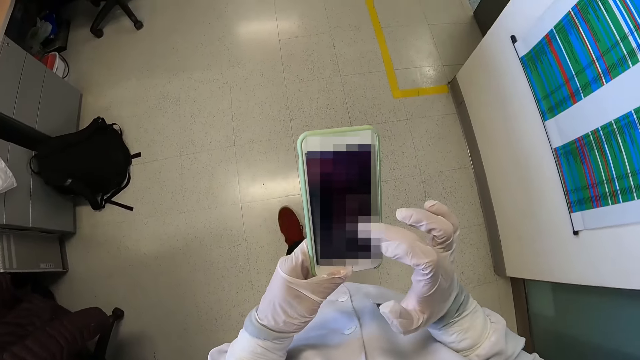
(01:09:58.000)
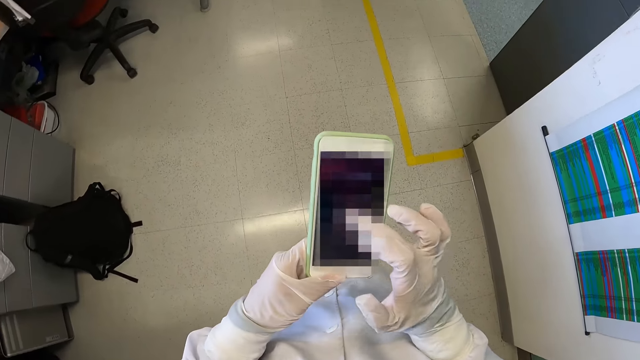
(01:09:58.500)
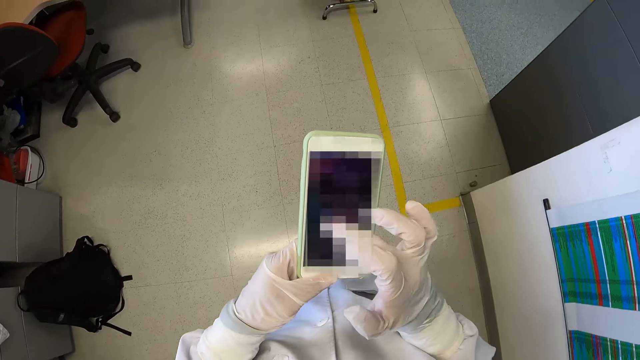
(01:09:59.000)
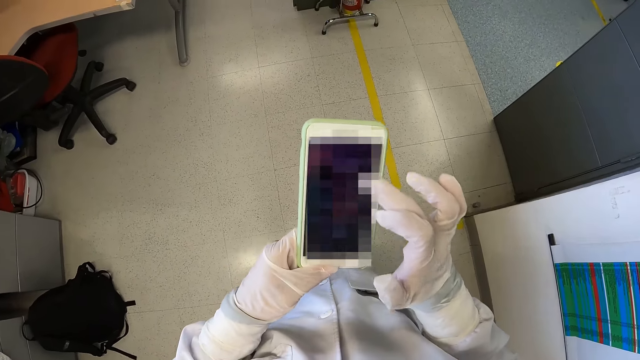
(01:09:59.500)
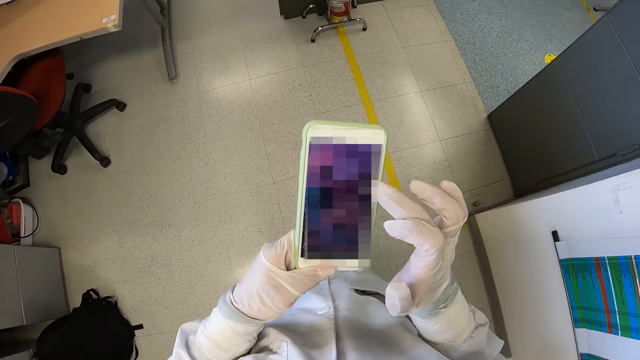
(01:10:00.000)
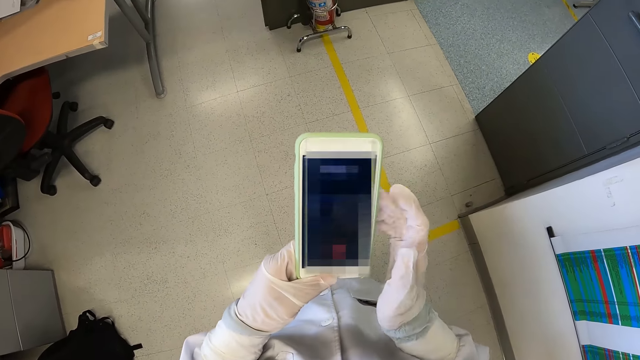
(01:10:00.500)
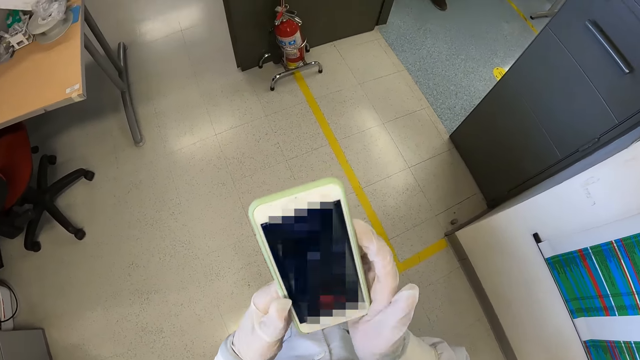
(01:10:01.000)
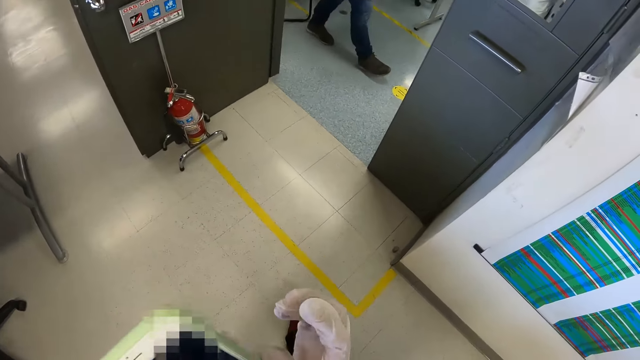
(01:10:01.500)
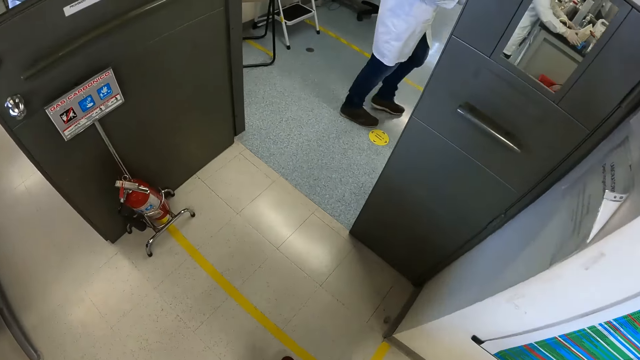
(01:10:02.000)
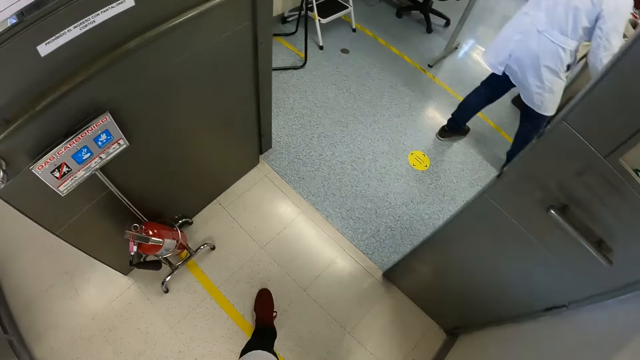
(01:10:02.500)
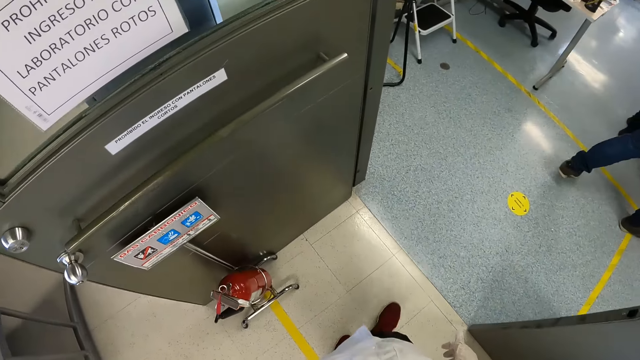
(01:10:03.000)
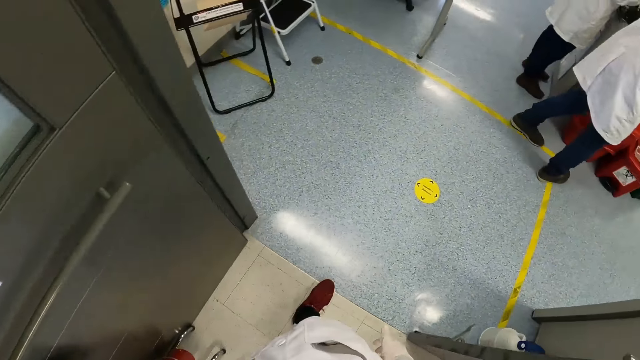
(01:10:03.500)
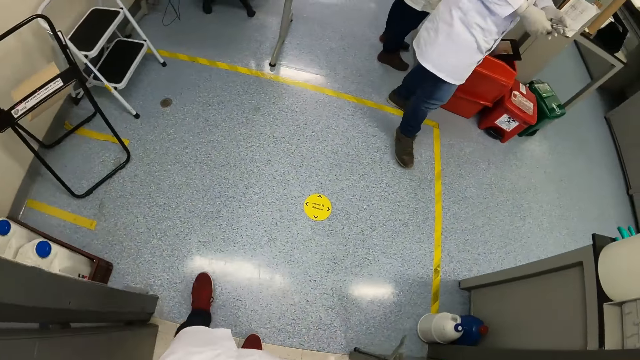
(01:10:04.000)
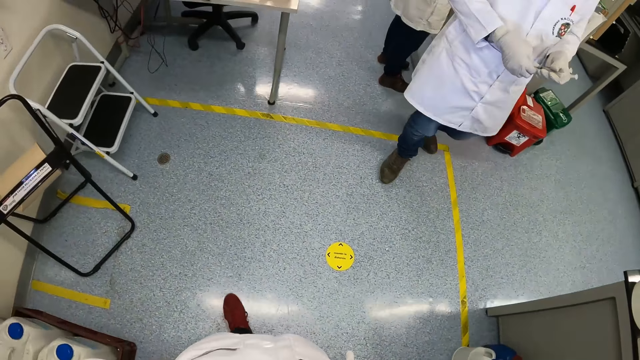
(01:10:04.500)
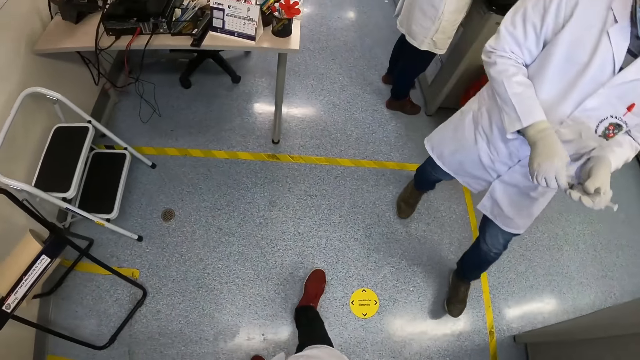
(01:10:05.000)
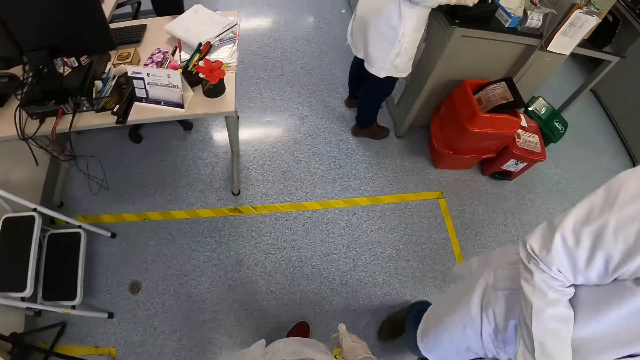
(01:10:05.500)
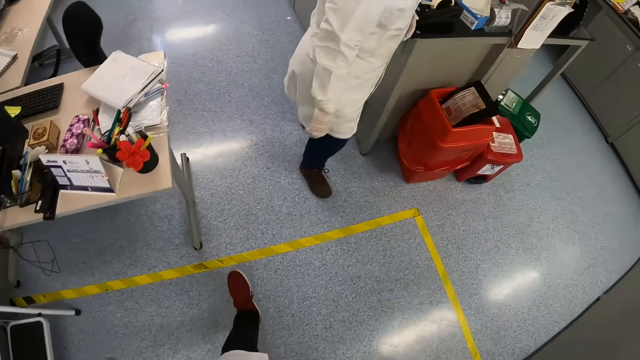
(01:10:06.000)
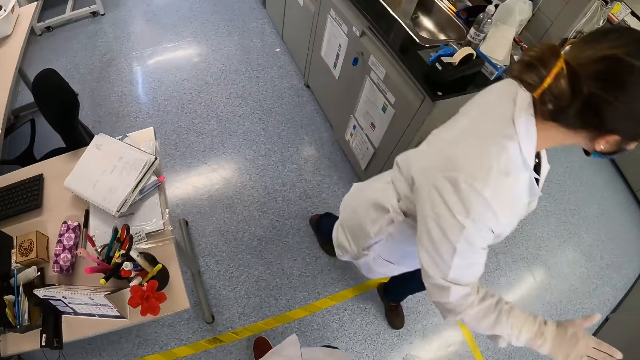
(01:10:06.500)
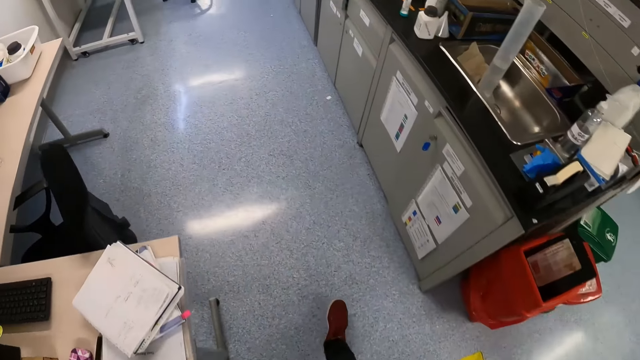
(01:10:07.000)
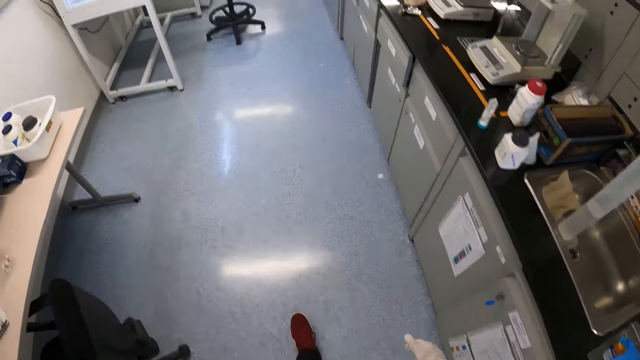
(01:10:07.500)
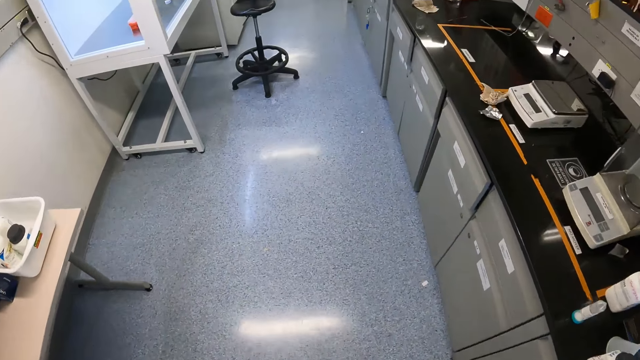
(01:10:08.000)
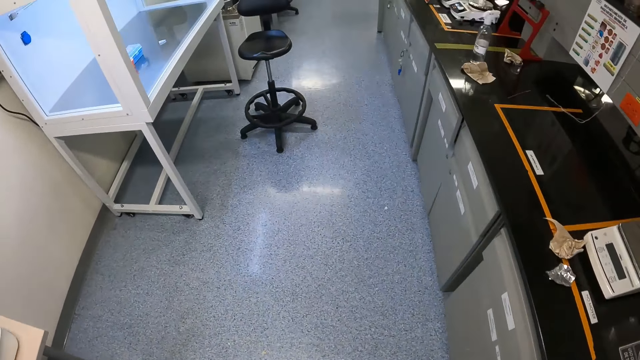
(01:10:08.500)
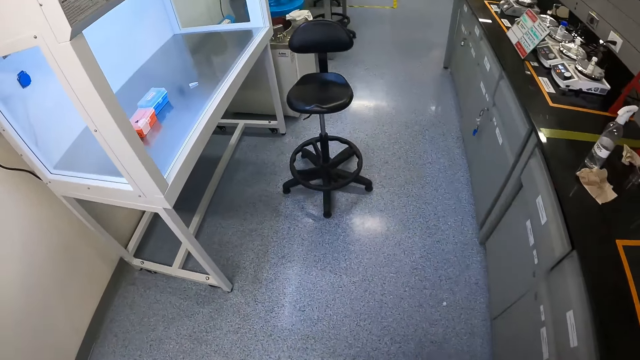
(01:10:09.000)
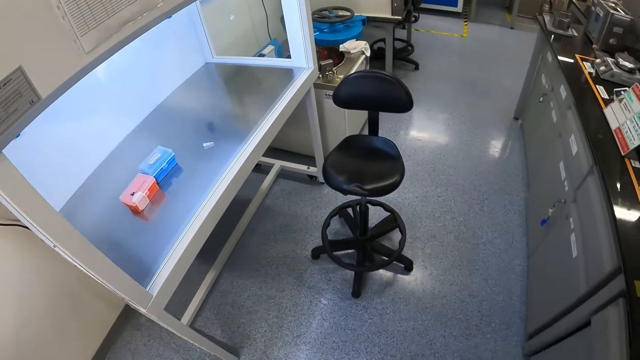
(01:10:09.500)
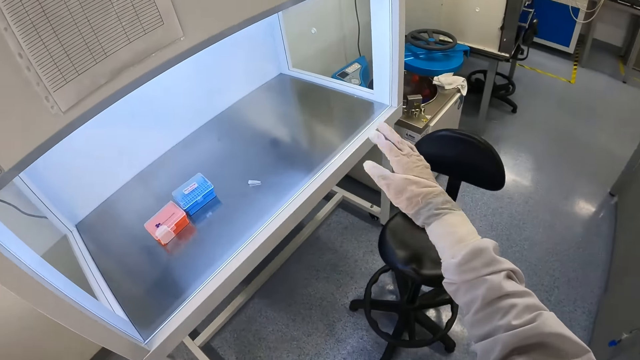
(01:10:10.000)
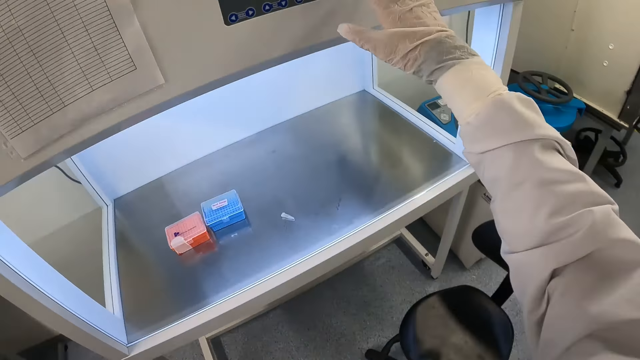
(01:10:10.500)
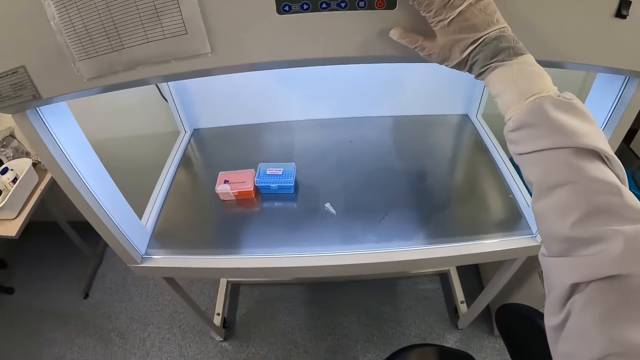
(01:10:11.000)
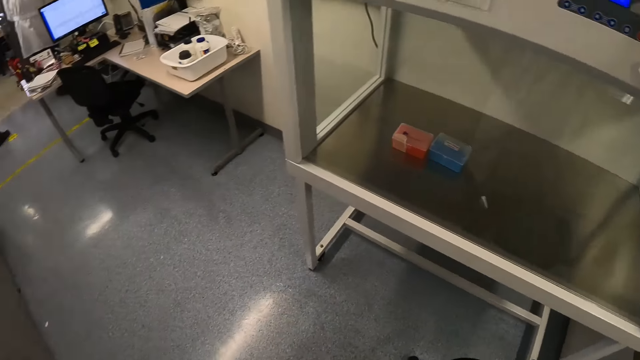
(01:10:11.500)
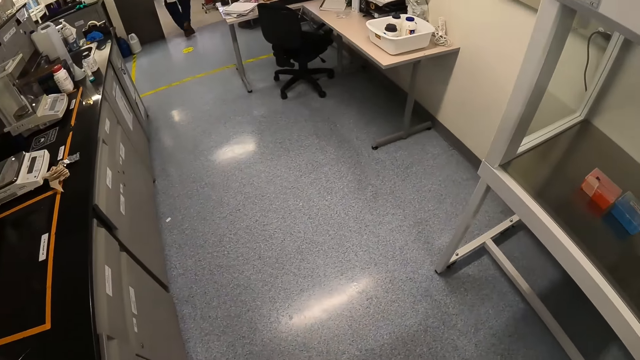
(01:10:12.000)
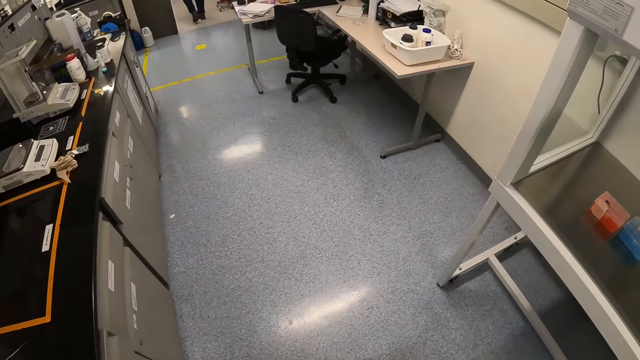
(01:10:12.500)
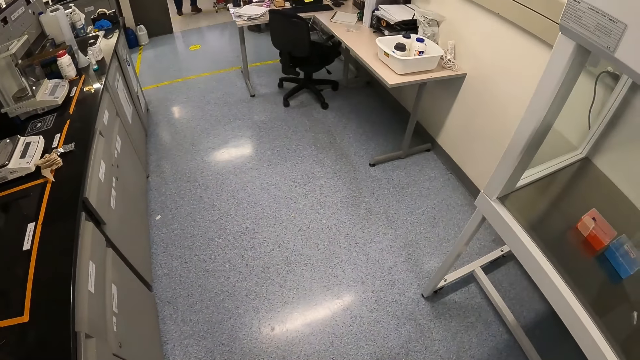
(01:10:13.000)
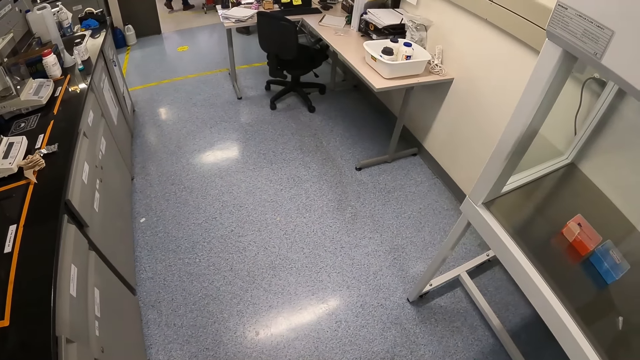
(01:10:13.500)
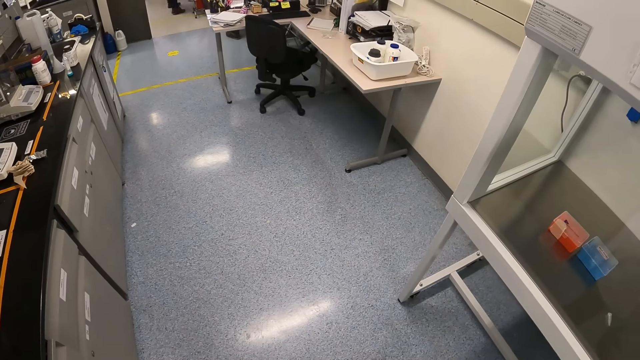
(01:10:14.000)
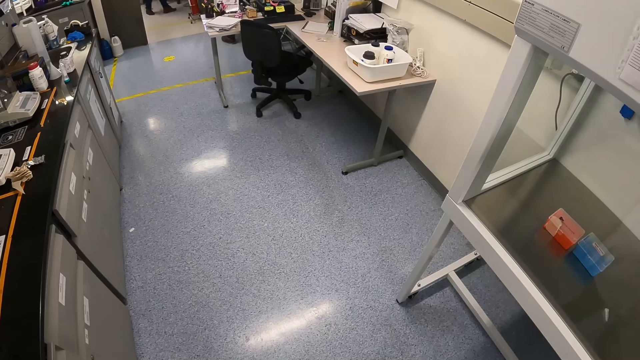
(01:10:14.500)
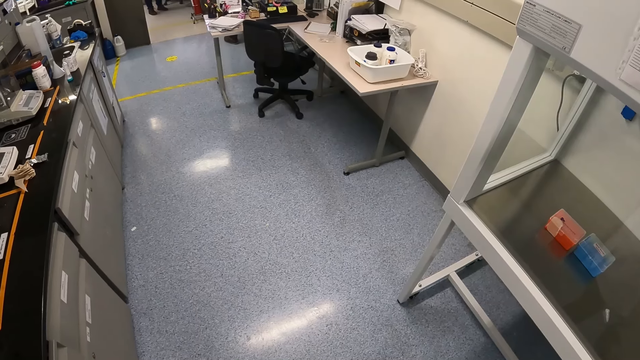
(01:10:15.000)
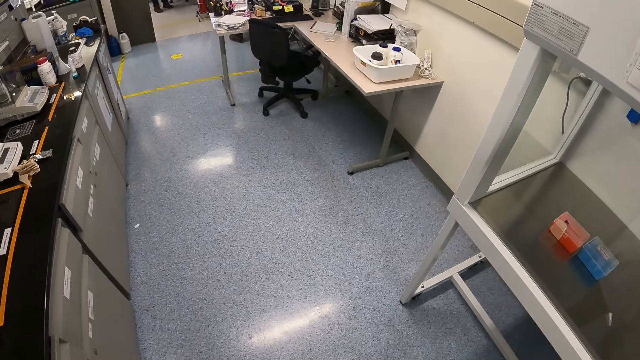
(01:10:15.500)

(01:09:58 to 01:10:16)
The camera wearer walks in the laboratory. He talks on the phone. He walks past the man, and walks past the woman. He operates the autoclave with his gloved right hand. He presses a button.

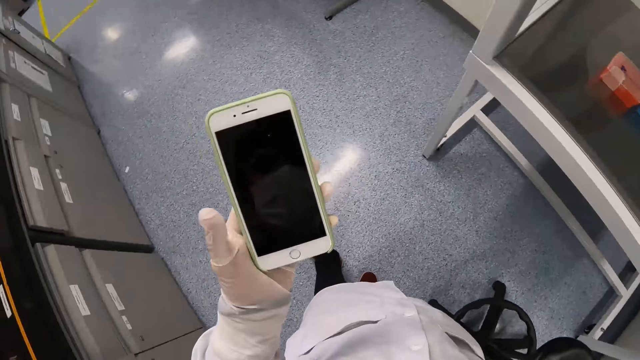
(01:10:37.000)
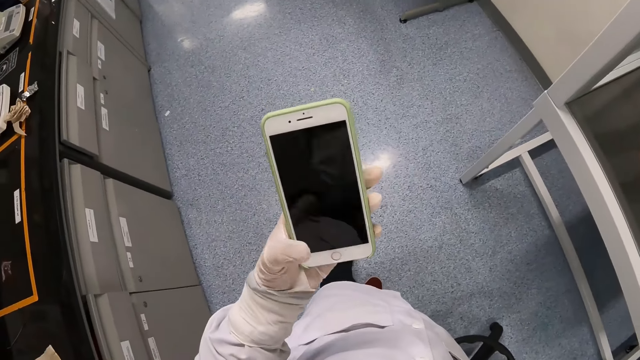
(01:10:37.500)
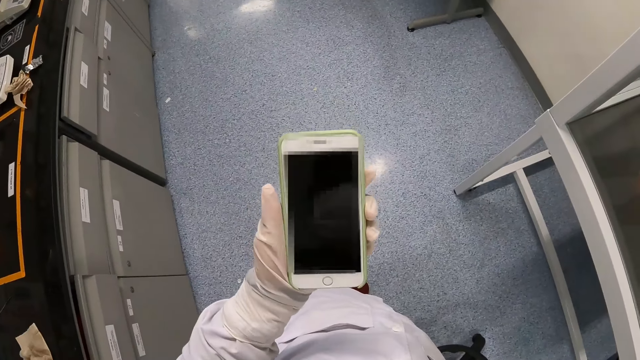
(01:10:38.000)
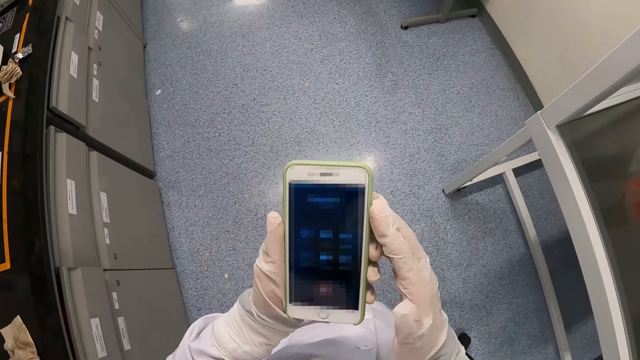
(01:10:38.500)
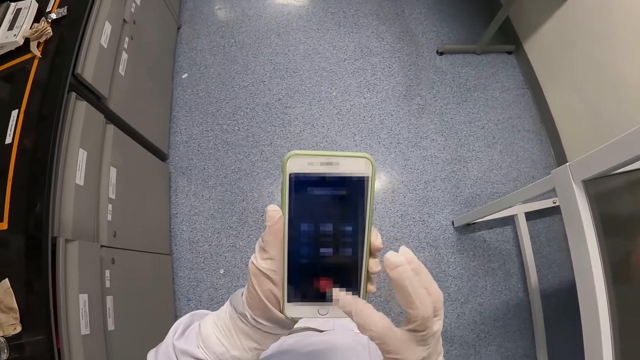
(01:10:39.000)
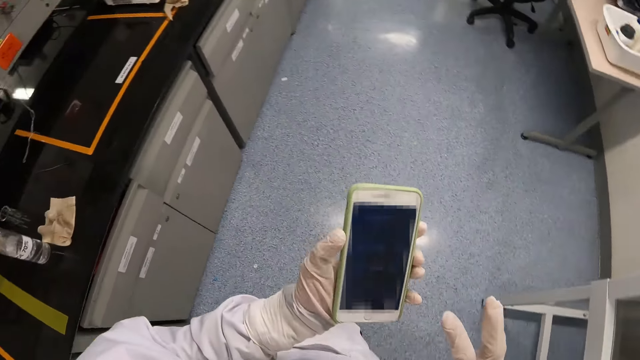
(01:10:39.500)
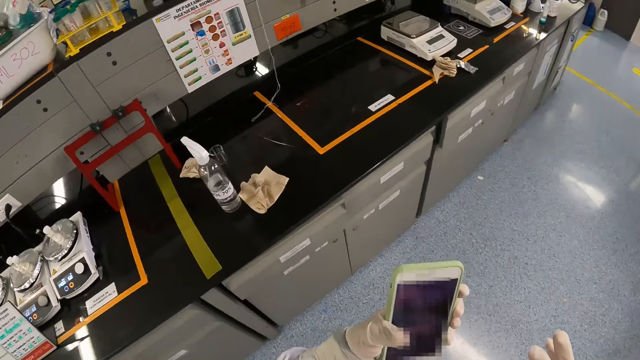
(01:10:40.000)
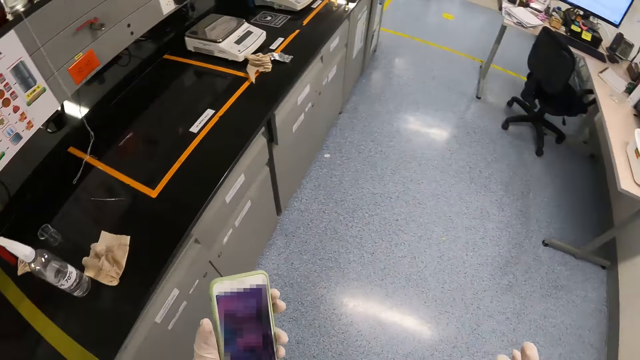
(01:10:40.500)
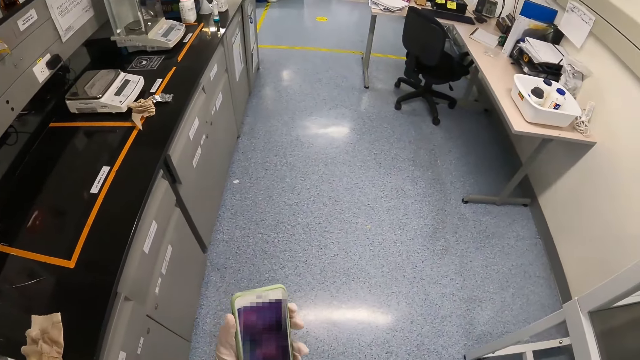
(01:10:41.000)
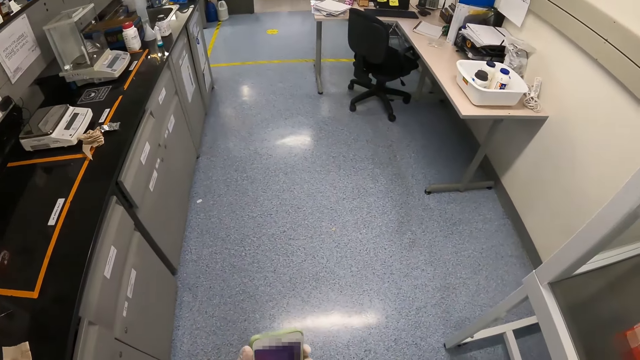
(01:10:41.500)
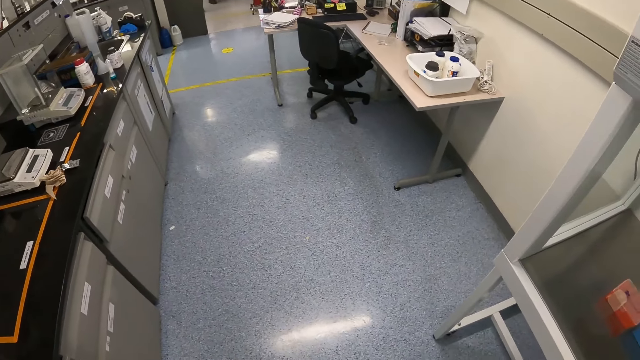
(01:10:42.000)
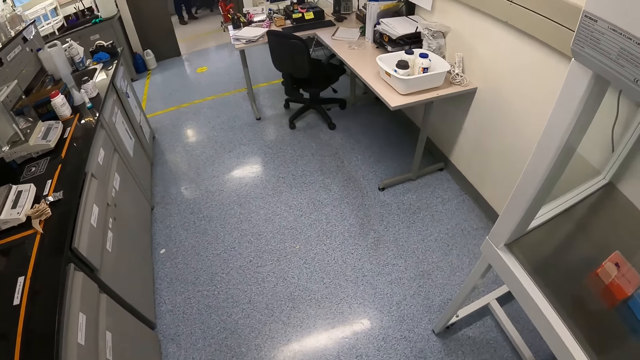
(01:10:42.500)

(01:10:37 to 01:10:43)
The camera wearer presses the phone in his gloved left hand with his gloved right hand. He ends a call on his phone.
